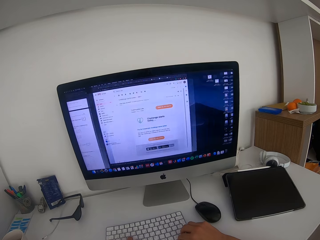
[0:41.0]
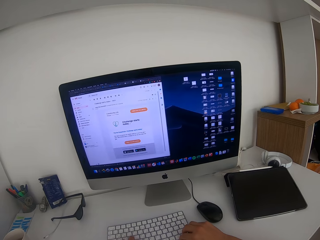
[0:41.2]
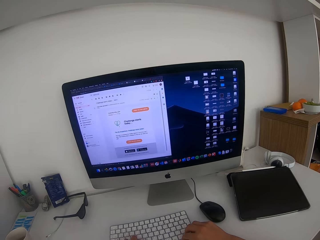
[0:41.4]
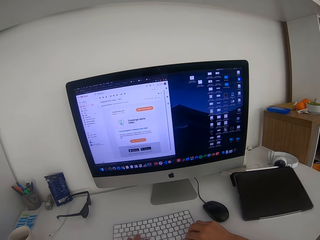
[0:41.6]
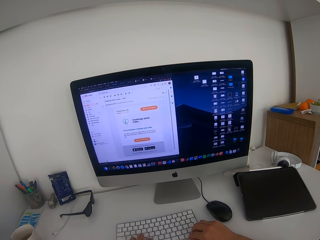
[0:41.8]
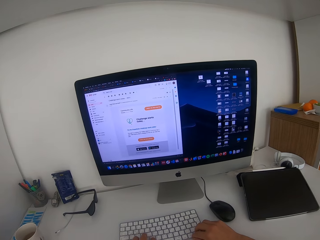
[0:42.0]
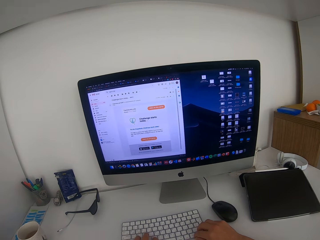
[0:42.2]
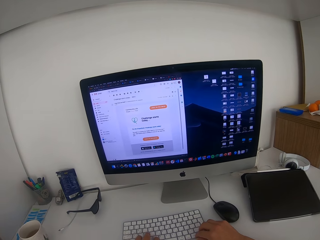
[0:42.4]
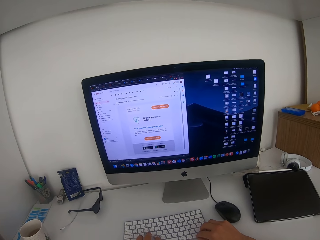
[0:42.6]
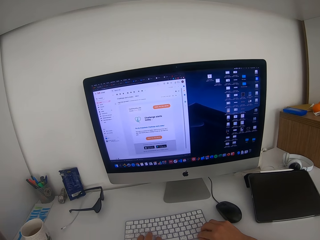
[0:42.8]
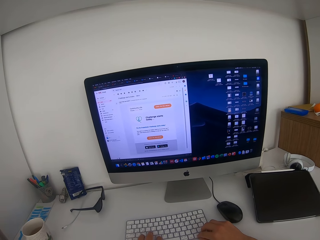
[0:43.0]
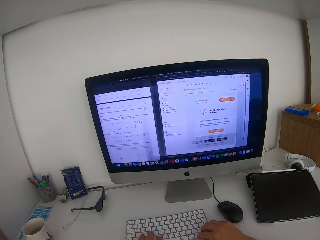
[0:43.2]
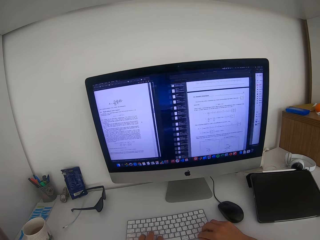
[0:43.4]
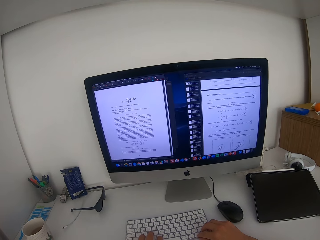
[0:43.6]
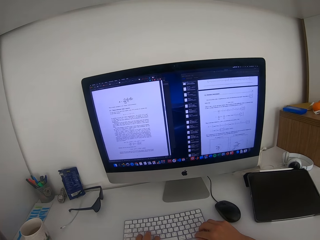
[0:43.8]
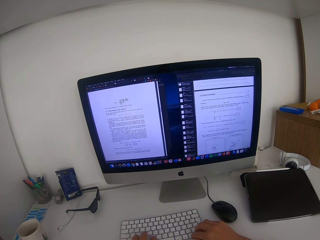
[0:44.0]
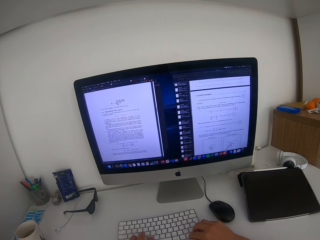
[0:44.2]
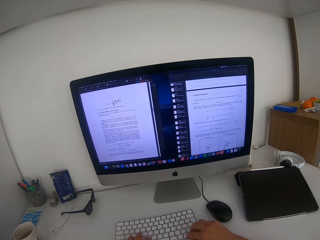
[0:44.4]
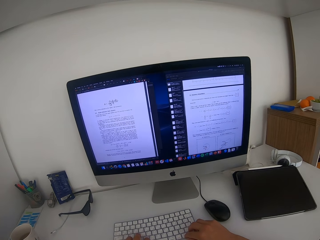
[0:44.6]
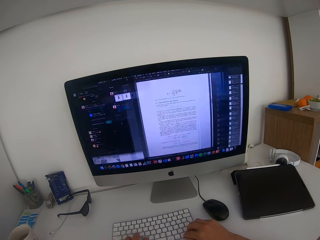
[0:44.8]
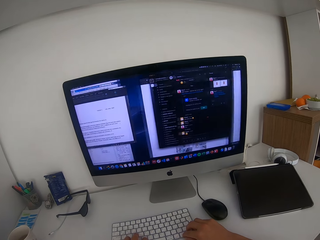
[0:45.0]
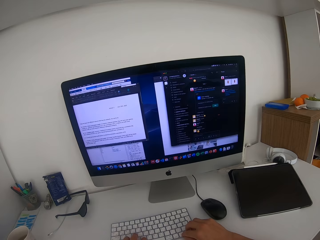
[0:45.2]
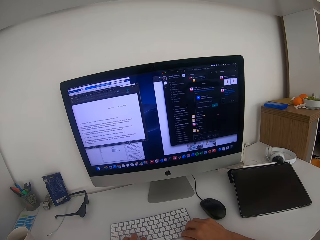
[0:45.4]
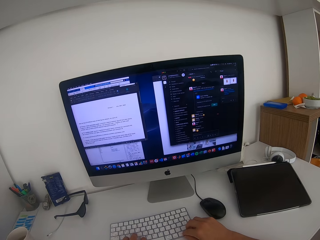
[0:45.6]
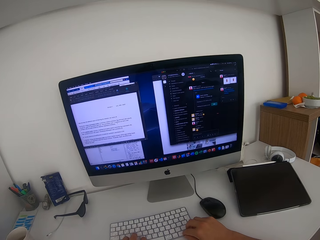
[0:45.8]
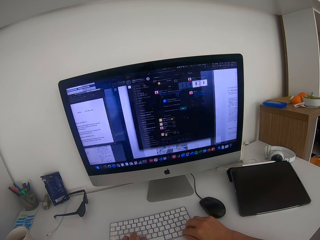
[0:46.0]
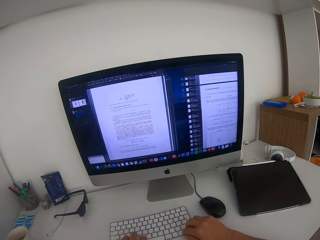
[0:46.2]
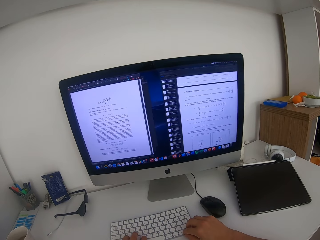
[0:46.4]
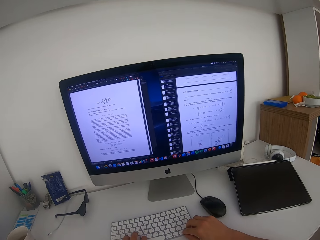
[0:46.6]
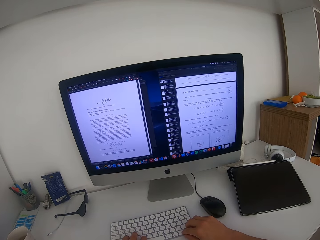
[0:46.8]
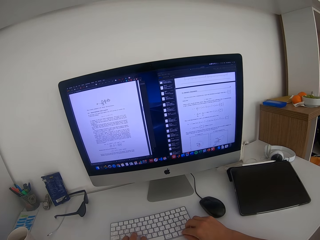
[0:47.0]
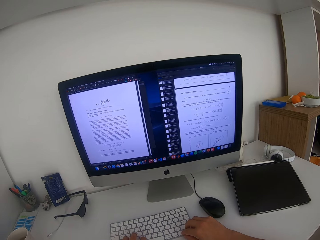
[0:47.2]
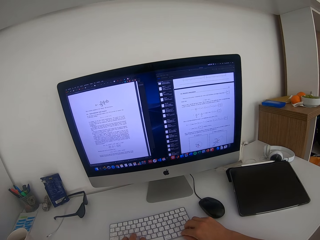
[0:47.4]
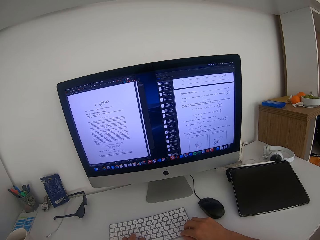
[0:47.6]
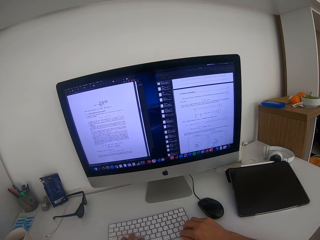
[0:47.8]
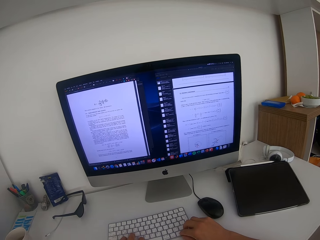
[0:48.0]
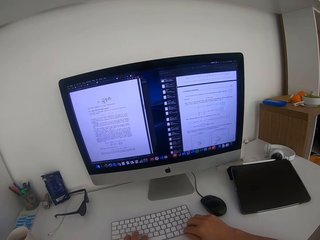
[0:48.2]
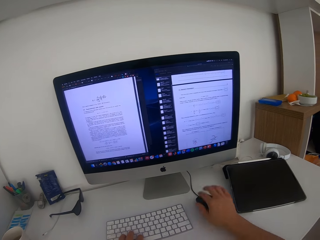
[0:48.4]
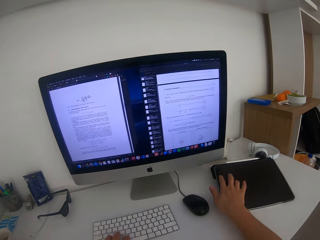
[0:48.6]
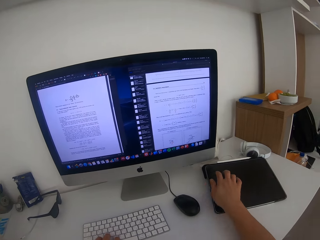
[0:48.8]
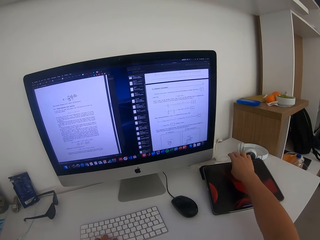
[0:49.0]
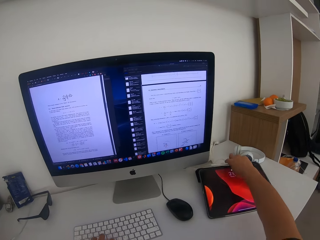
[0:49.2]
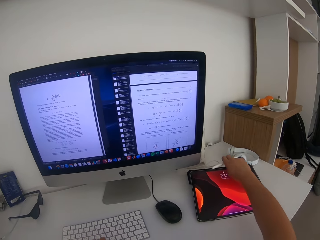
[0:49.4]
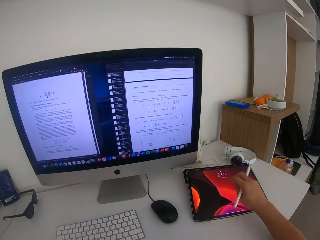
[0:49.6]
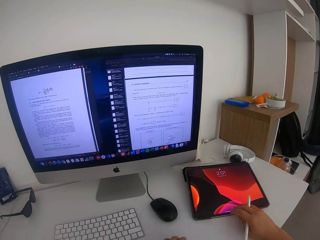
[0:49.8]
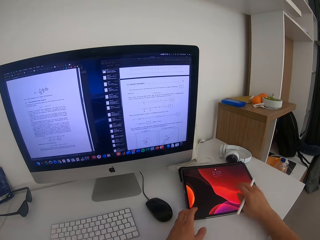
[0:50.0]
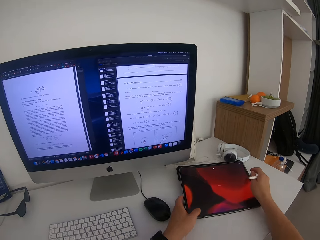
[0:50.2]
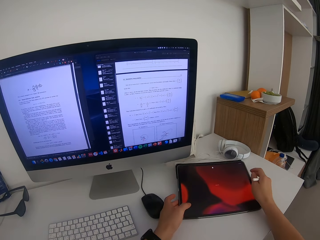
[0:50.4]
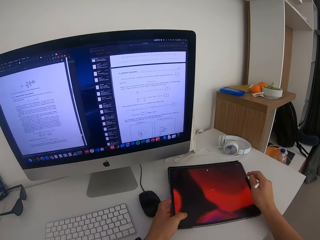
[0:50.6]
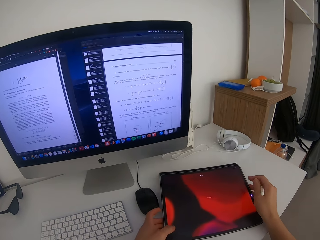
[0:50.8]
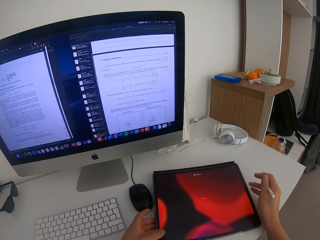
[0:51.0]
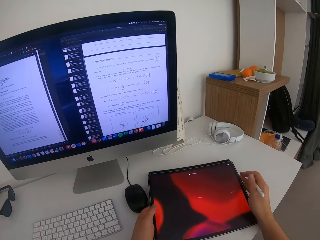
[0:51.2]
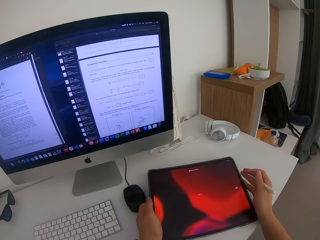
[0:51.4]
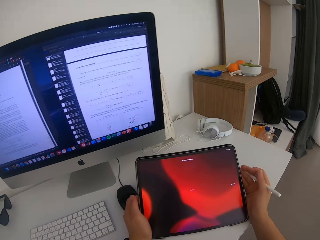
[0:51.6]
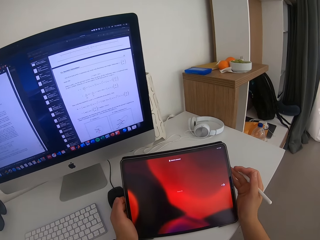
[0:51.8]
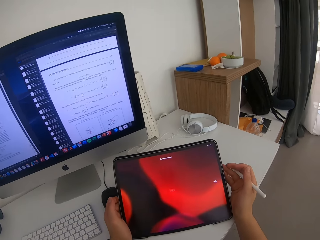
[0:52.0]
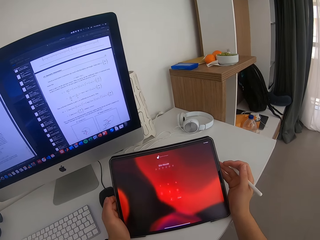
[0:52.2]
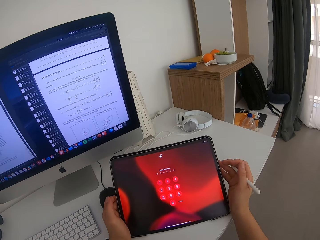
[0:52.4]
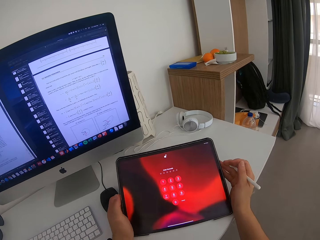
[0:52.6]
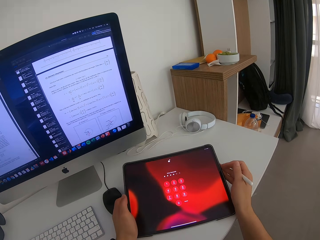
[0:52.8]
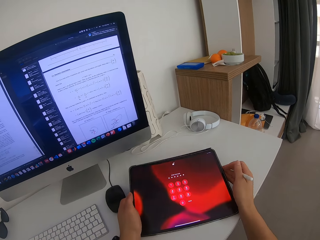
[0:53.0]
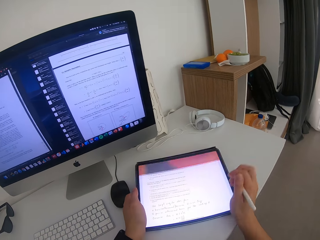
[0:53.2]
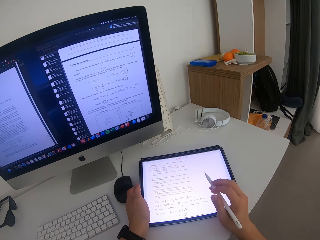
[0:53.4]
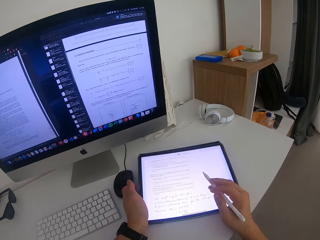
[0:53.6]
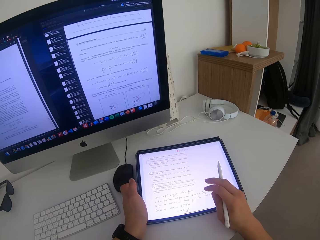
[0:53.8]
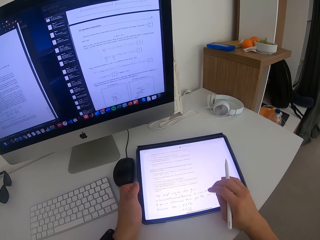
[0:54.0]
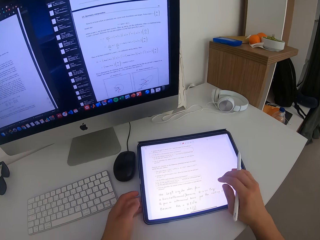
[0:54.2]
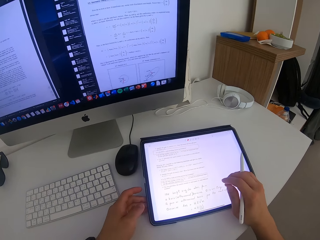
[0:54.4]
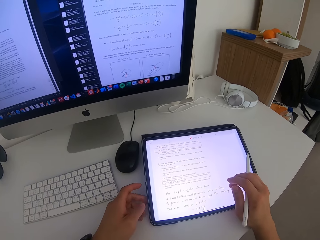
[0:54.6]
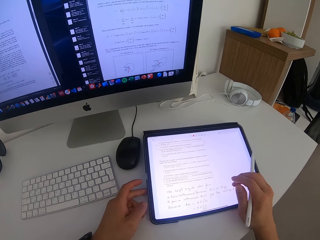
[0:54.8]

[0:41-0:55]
The camera wearer taps a tablet screen. They pick a stylus pen and pick the tablet.

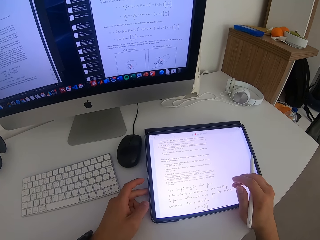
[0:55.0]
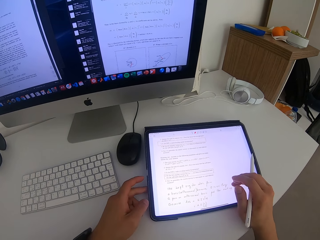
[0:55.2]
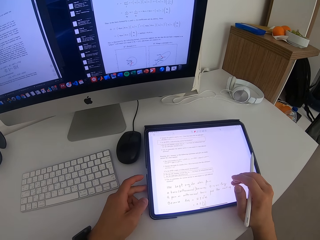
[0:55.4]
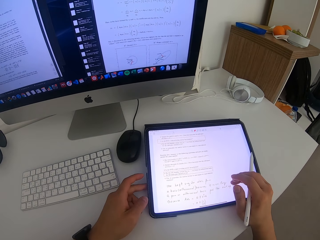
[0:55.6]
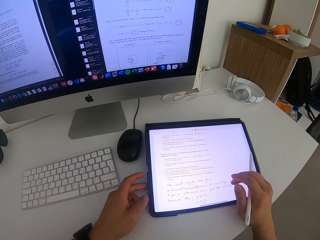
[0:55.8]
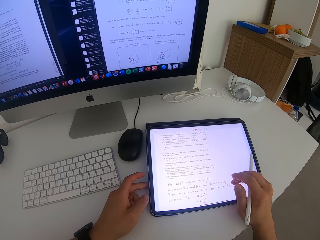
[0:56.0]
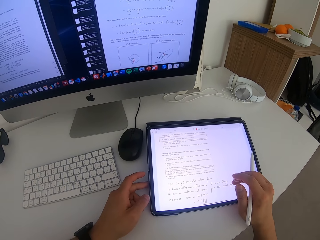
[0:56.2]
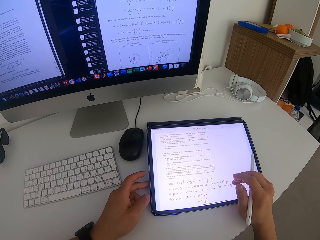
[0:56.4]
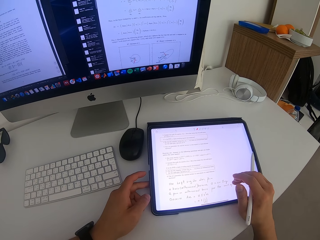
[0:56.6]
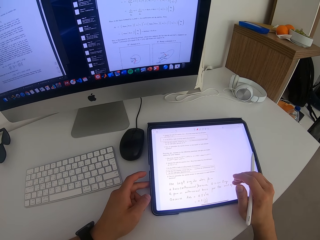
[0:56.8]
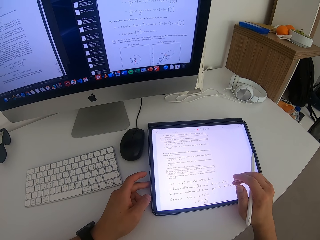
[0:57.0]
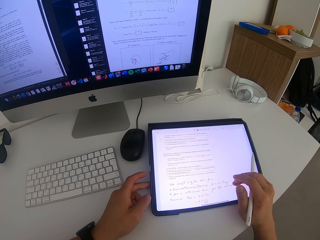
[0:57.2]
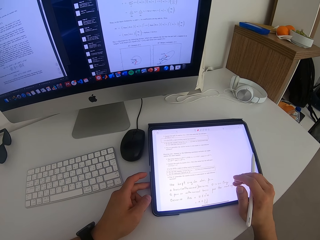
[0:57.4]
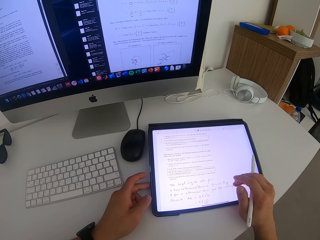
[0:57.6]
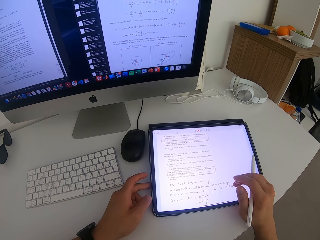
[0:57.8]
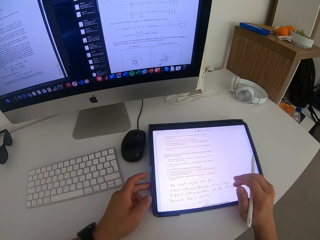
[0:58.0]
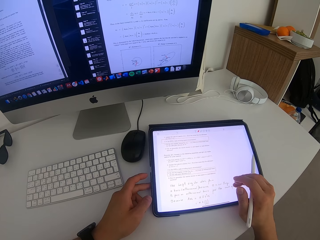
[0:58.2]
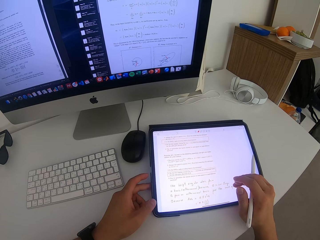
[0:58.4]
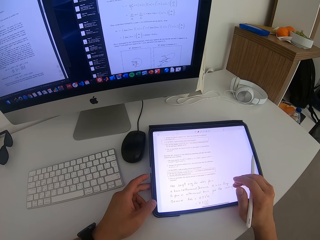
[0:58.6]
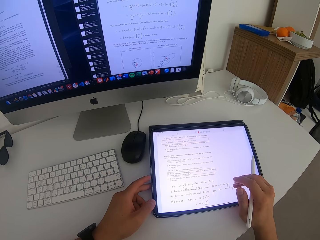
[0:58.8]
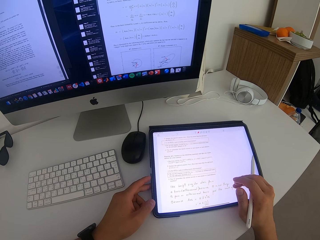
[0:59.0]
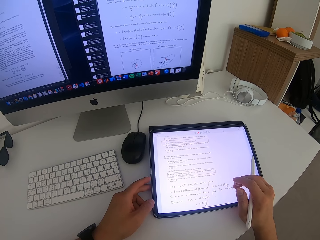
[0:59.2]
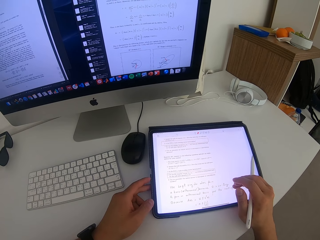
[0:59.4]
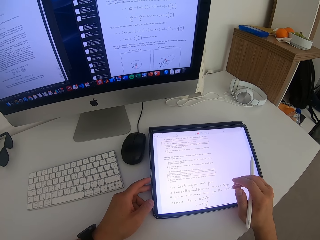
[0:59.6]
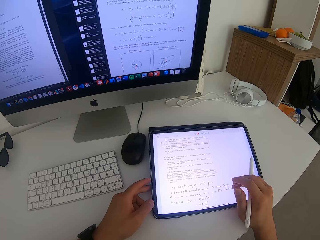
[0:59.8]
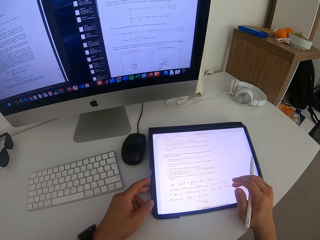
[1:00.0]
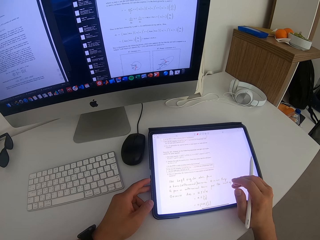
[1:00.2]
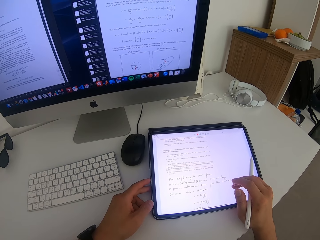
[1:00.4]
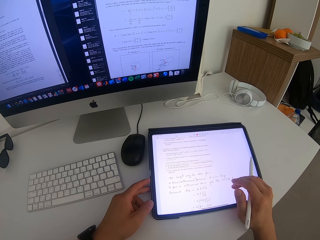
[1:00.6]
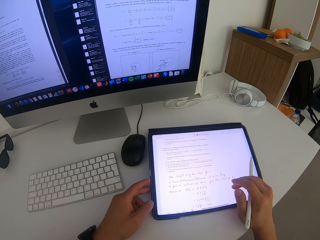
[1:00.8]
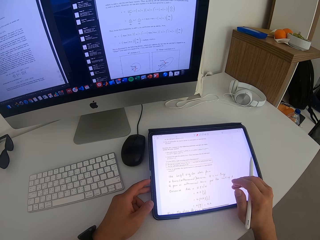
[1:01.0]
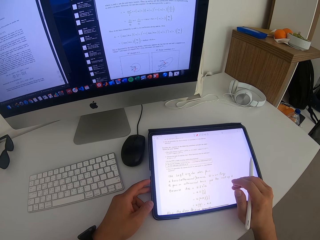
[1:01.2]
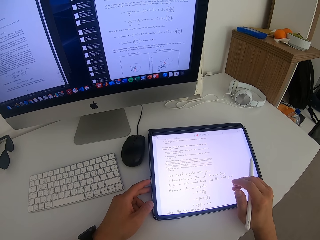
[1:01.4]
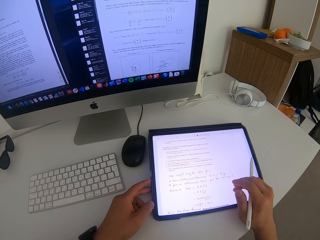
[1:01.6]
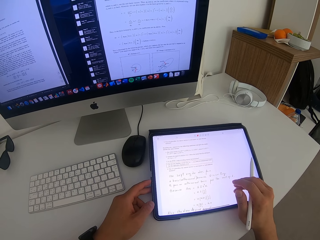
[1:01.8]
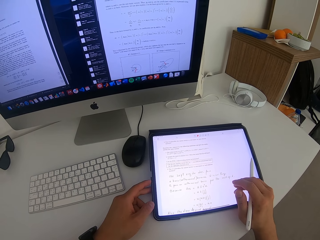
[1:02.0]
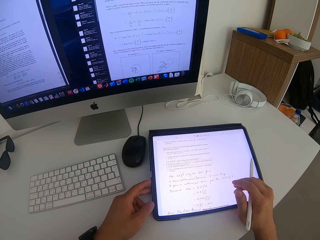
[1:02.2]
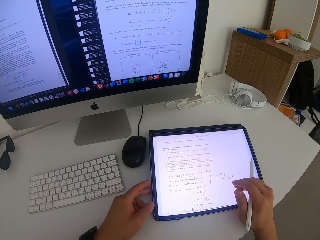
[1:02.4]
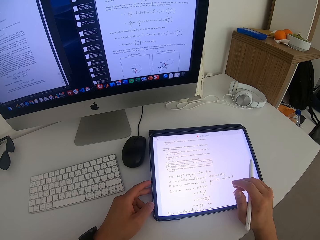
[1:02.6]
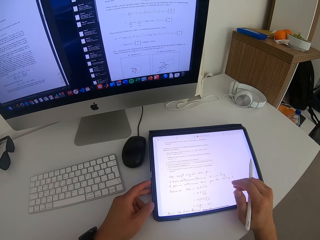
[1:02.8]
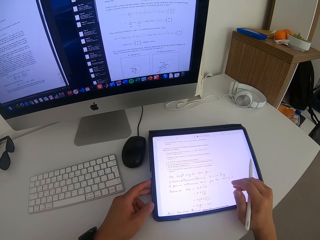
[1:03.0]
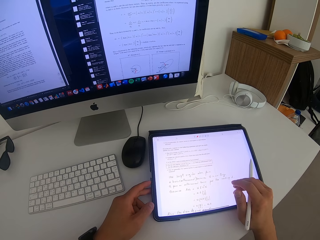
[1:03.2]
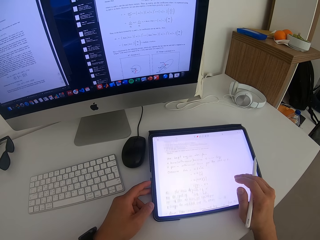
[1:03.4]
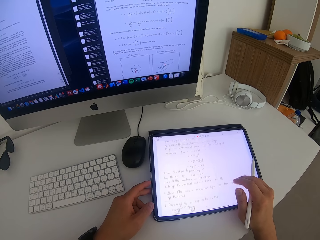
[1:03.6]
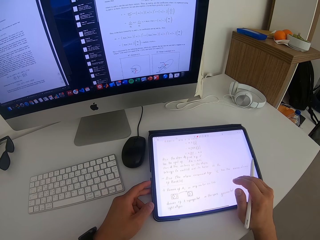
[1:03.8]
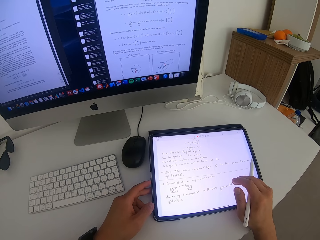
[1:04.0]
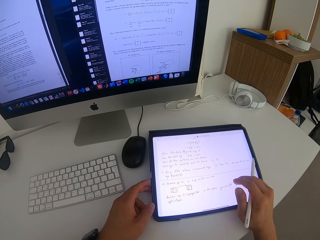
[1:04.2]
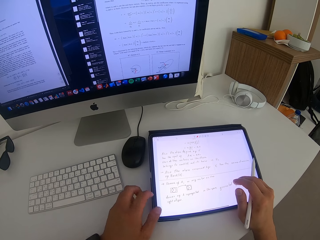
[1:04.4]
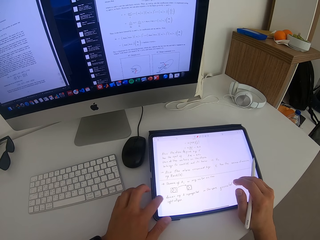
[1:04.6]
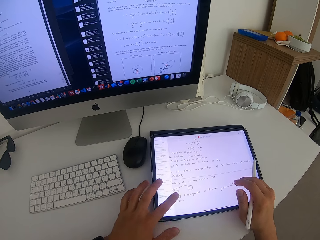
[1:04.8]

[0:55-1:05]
The camera wearer scrolls on the tablet.
